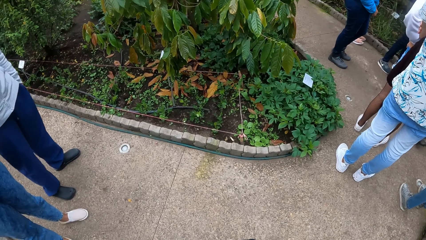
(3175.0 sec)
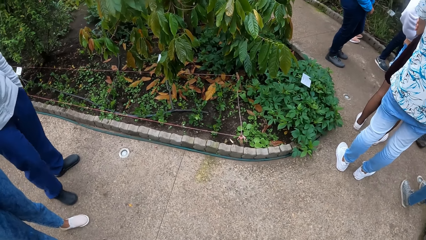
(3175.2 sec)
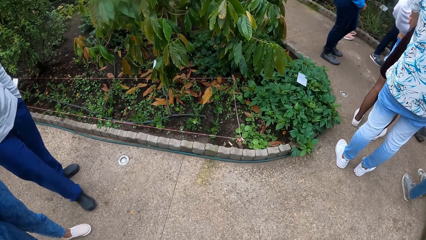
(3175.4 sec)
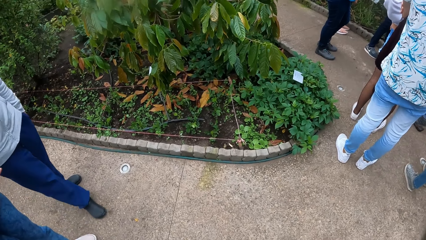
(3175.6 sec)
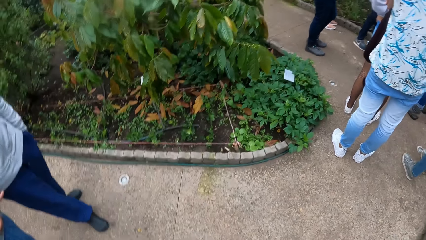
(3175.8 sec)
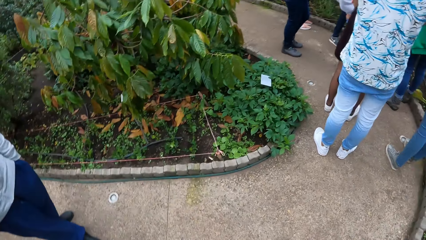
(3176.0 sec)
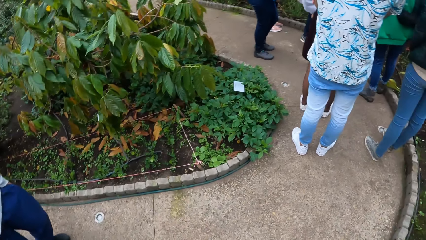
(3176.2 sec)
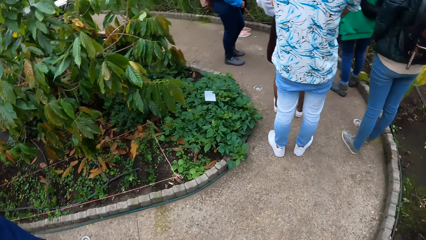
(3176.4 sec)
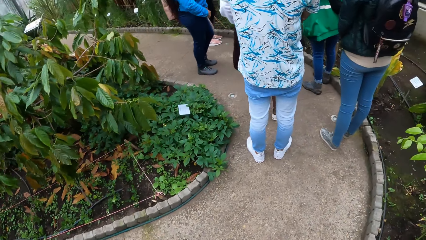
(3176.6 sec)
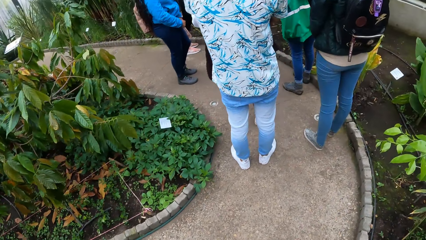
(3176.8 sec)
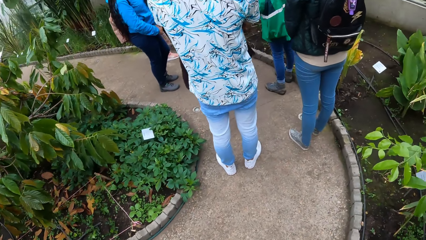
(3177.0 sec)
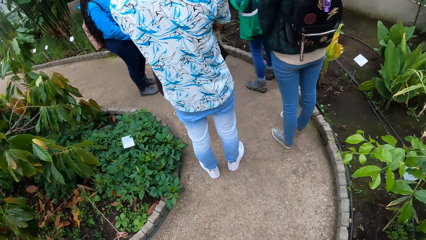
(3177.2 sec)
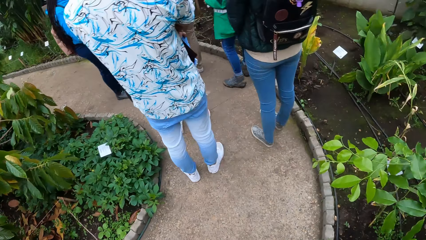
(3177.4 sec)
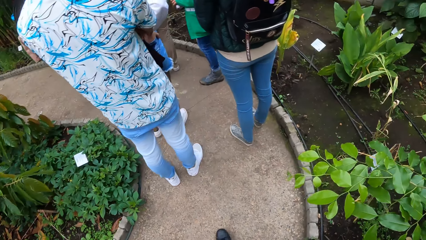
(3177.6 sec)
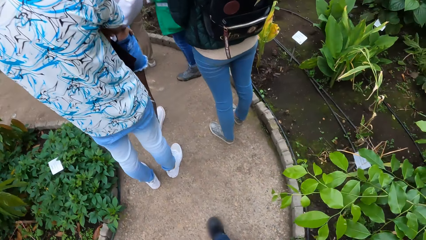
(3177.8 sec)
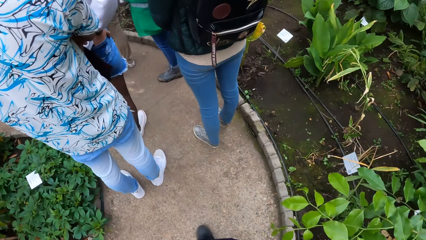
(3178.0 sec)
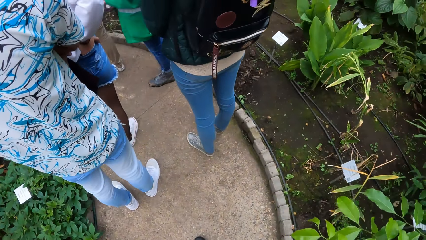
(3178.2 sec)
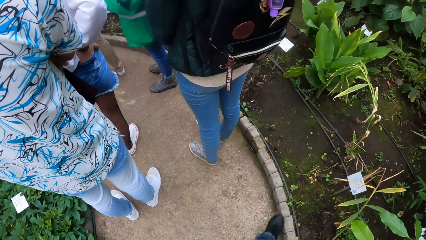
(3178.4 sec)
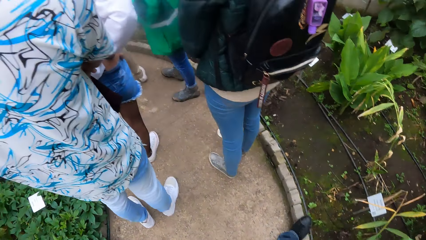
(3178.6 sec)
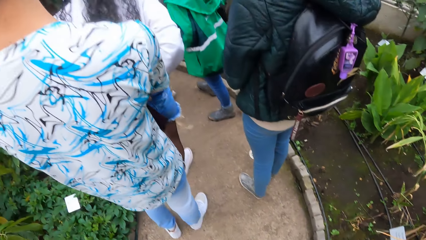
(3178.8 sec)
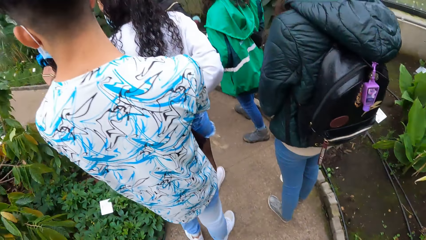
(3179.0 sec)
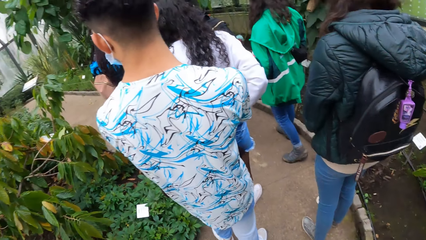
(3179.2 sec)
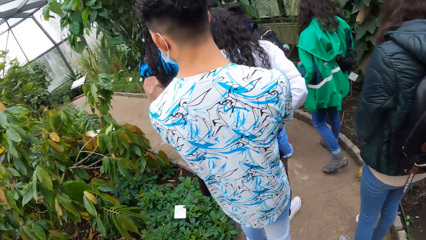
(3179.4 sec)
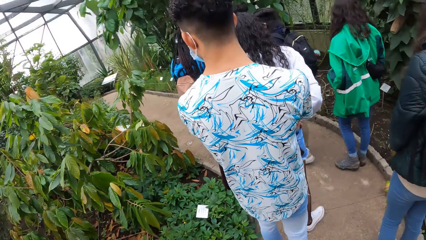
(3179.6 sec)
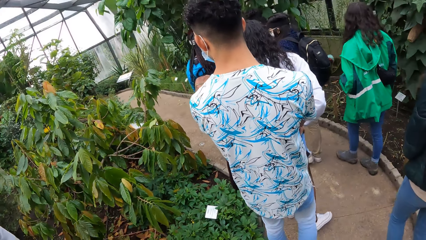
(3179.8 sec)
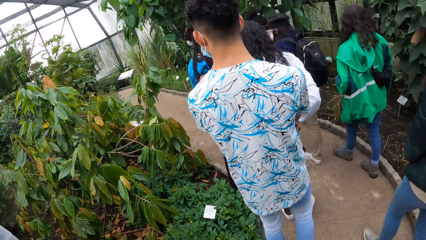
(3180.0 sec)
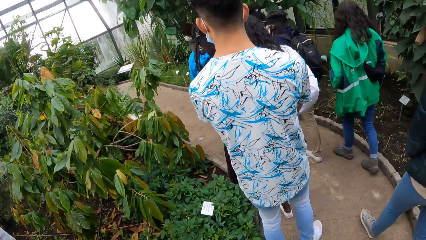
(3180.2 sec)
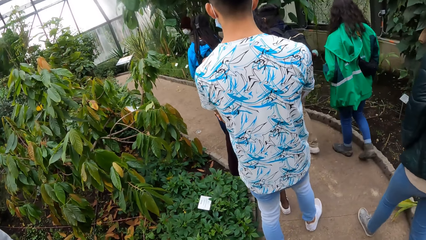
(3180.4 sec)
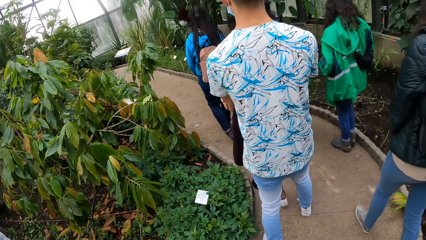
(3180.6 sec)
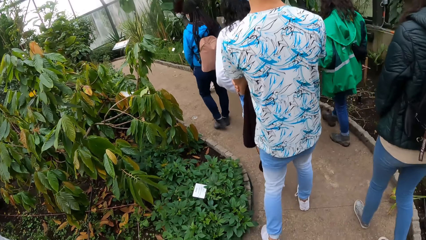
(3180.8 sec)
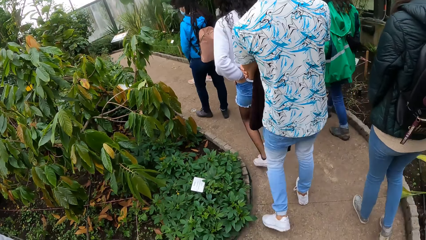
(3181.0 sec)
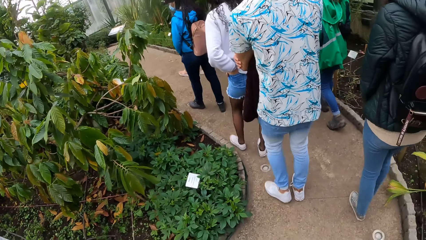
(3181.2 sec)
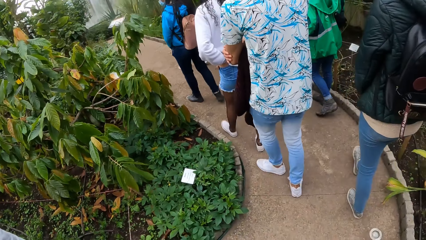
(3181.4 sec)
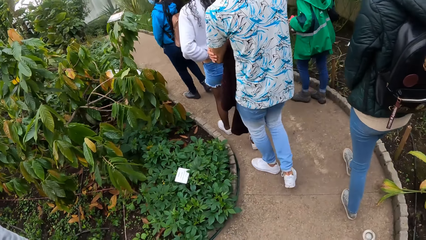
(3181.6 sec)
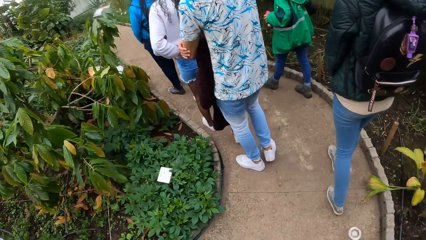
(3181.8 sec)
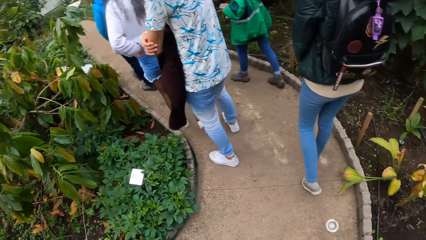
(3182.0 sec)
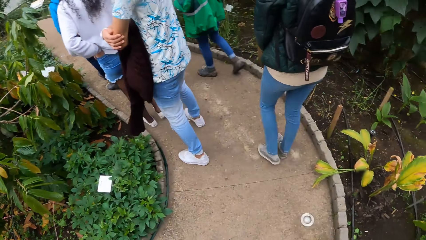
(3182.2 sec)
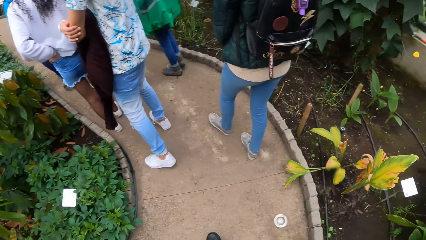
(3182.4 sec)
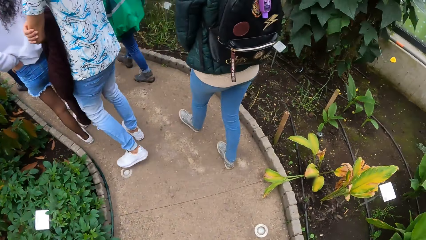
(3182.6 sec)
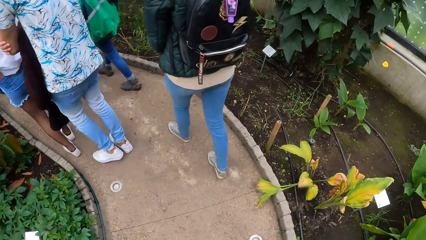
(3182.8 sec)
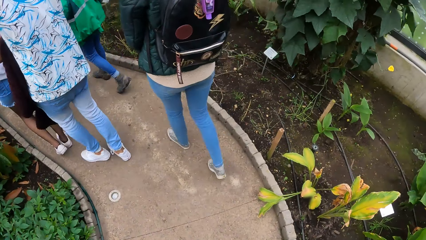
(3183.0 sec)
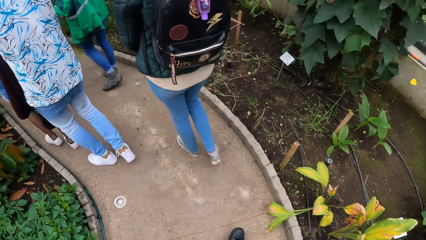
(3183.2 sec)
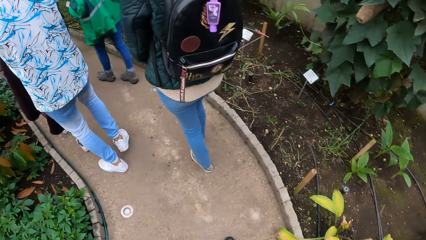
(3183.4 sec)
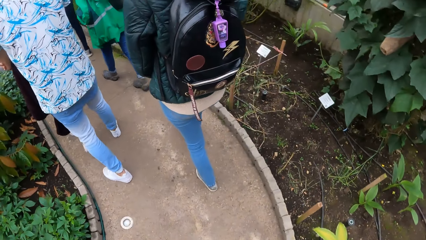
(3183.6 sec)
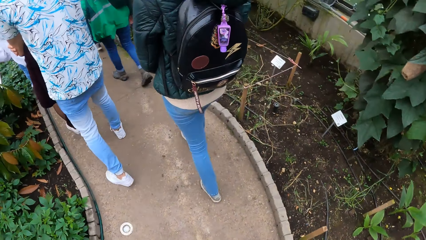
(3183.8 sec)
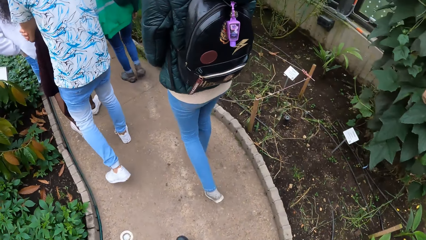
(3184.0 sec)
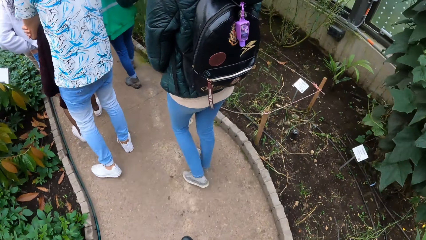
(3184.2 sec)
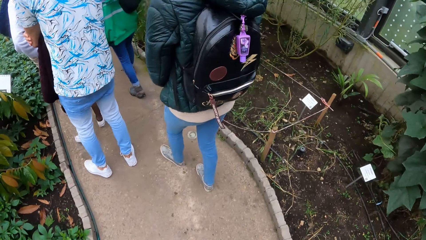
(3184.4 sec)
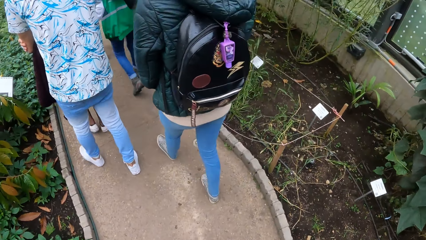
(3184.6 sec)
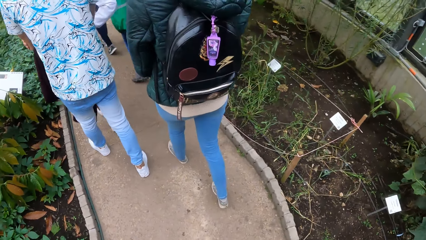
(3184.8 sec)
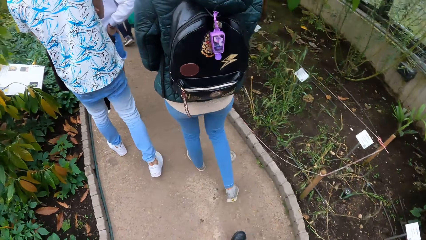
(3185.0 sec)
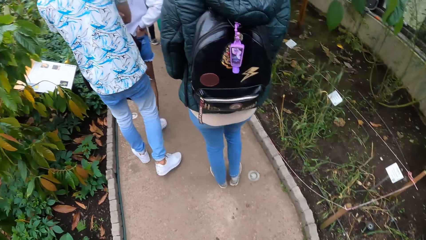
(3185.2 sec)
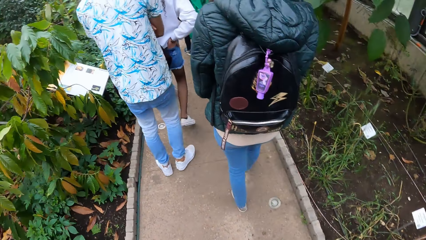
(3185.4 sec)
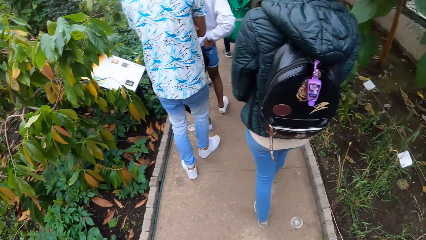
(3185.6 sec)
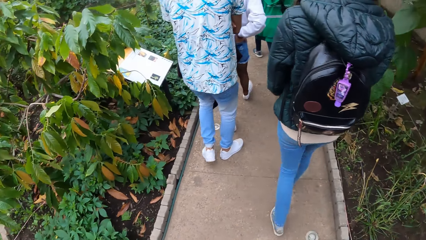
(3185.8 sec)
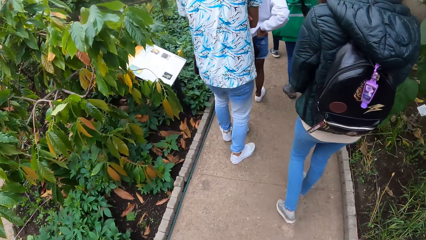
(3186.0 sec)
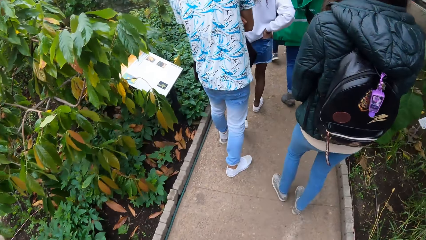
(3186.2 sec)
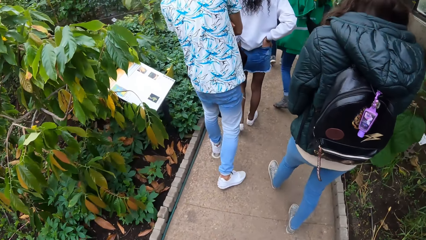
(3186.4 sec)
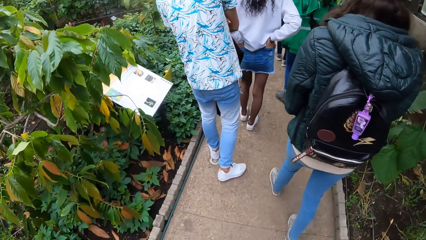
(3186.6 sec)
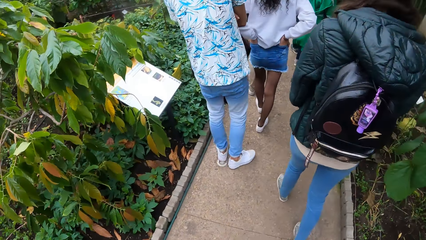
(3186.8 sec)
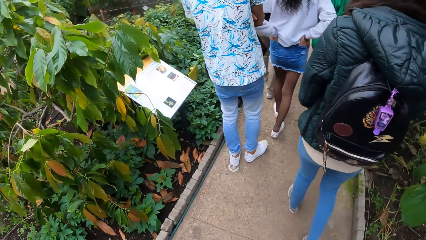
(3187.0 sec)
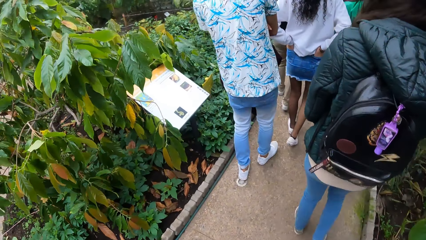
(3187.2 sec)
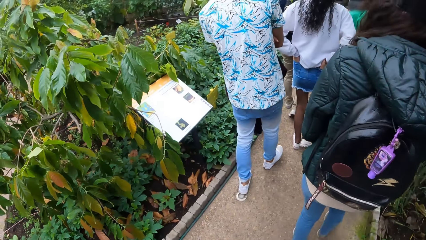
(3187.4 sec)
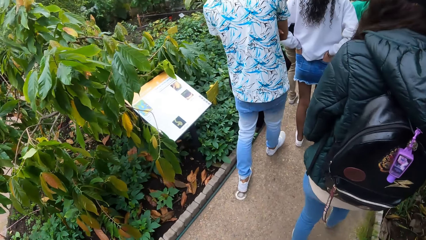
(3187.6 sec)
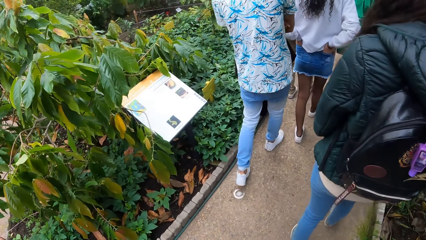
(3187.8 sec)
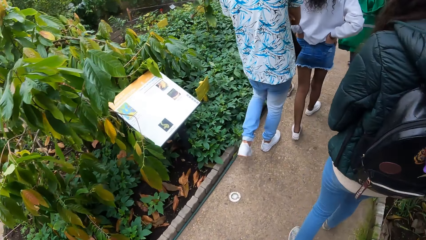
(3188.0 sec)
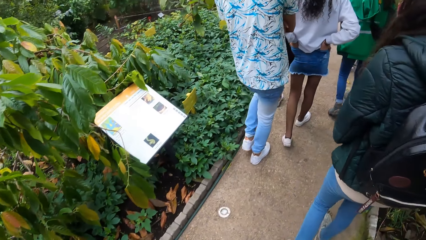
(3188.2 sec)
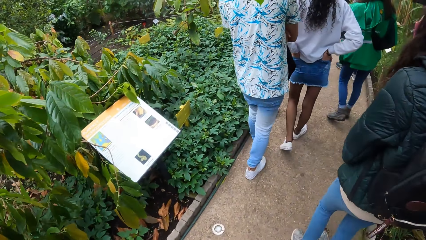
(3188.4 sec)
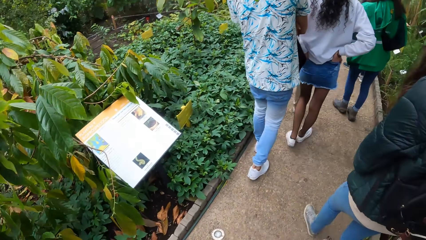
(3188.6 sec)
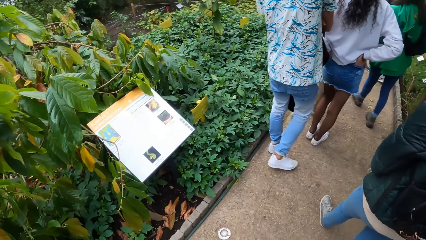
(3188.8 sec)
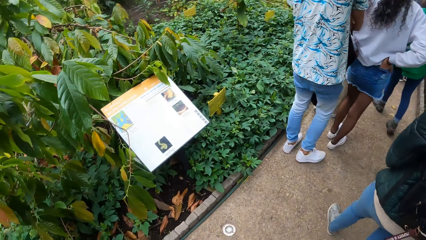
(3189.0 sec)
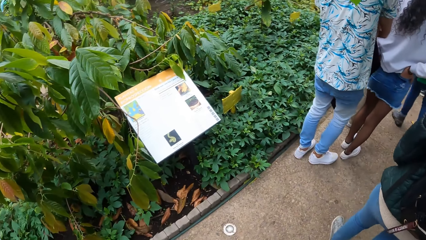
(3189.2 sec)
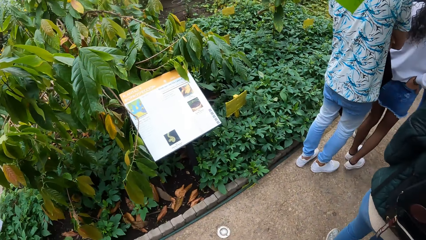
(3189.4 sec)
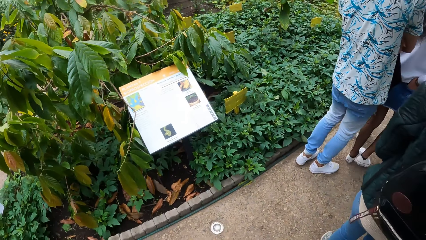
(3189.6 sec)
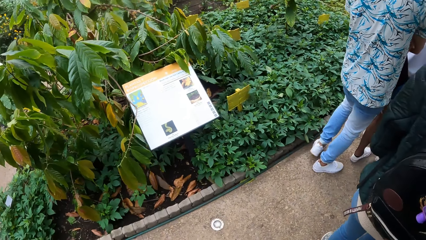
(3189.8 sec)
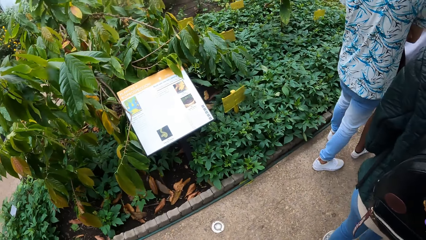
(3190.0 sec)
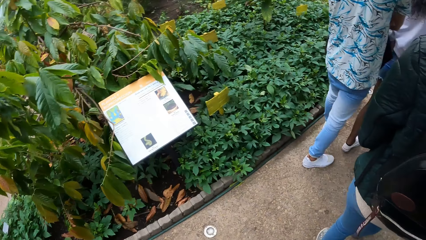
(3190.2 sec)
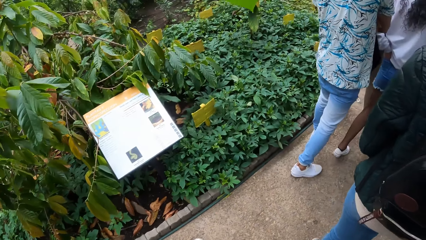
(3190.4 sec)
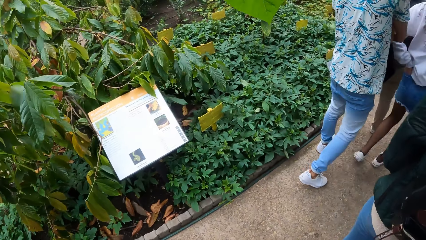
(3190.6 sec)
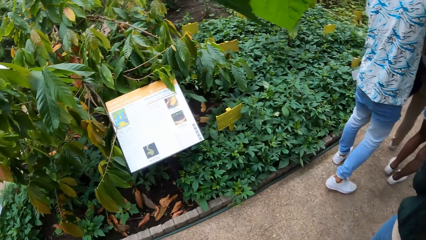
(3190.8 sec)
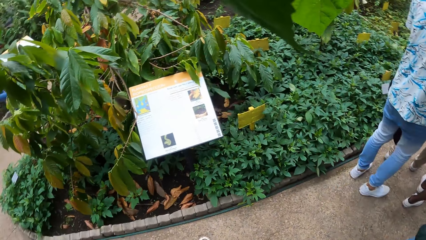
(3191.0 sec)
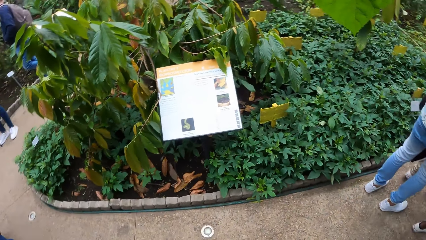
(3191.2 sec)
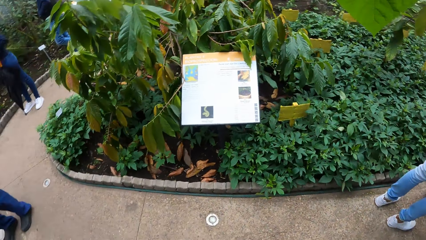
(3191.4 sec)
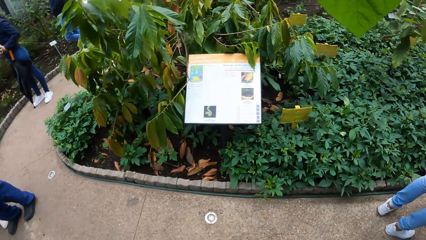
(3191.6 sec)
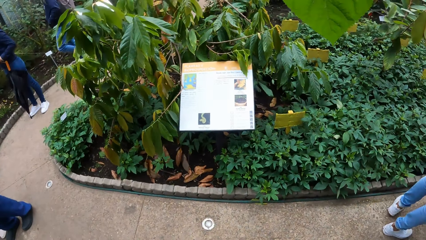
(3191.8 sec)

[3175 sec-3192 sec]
The camera wearer walks on the sidewalk. Women walk on the sidewalk.
